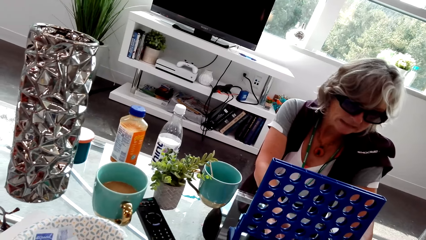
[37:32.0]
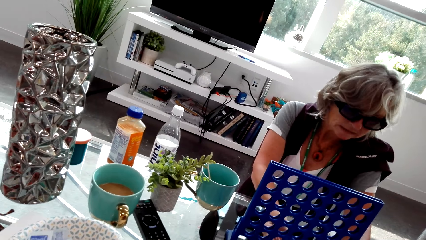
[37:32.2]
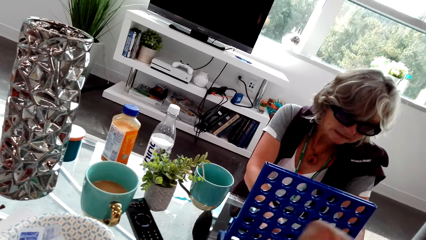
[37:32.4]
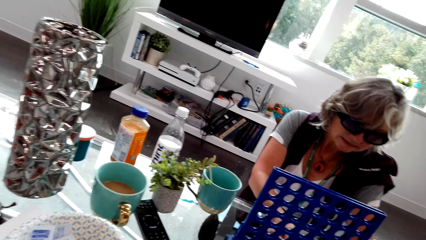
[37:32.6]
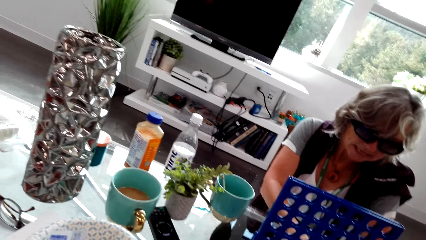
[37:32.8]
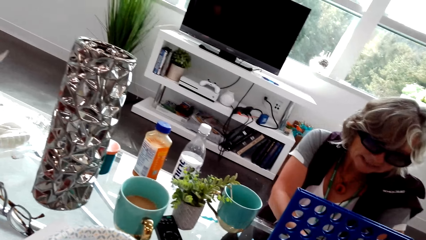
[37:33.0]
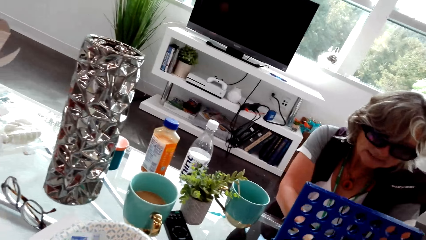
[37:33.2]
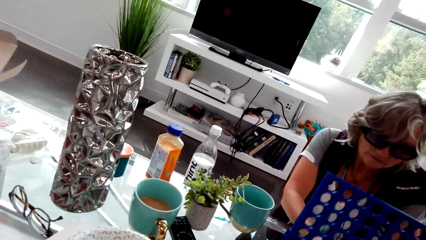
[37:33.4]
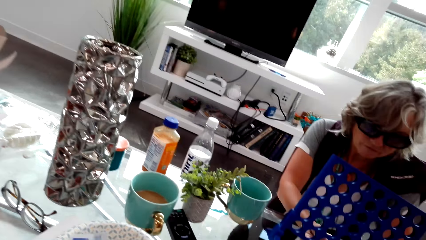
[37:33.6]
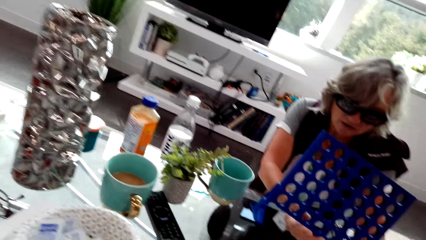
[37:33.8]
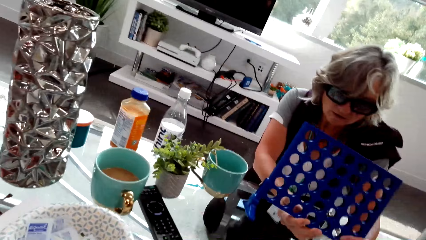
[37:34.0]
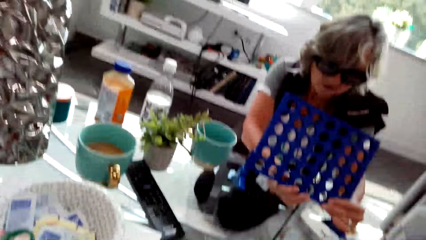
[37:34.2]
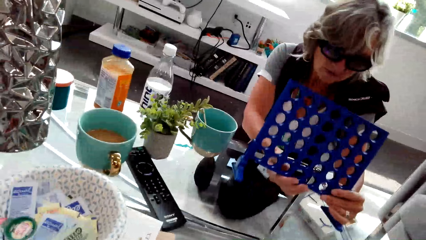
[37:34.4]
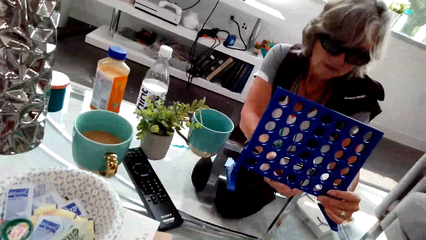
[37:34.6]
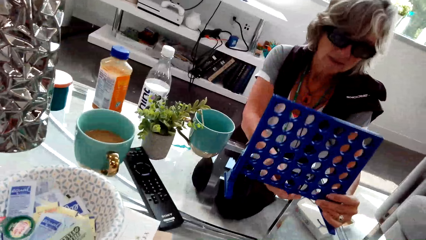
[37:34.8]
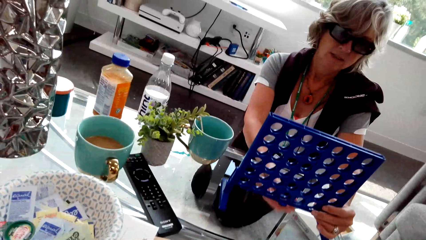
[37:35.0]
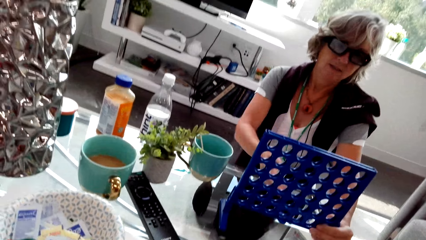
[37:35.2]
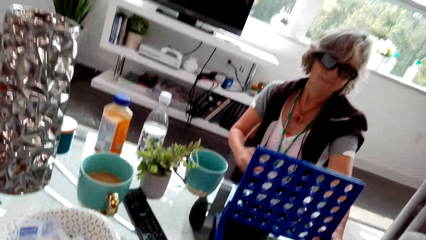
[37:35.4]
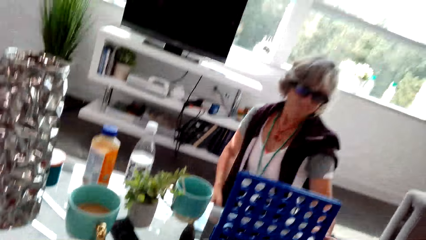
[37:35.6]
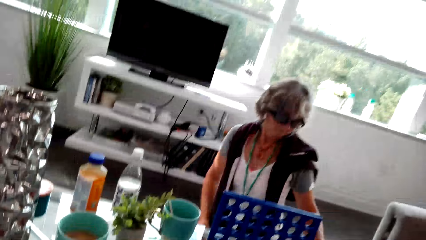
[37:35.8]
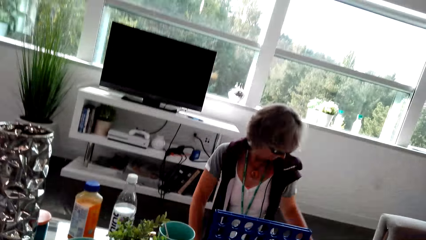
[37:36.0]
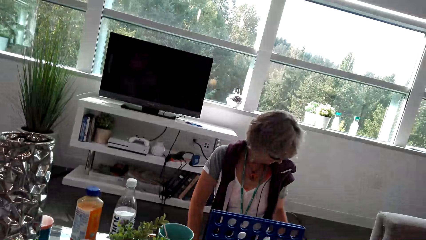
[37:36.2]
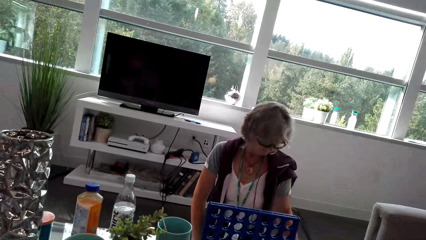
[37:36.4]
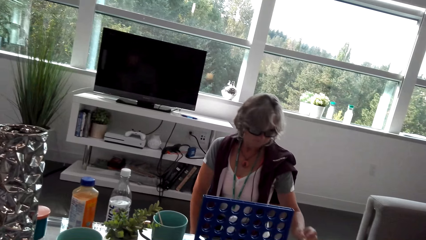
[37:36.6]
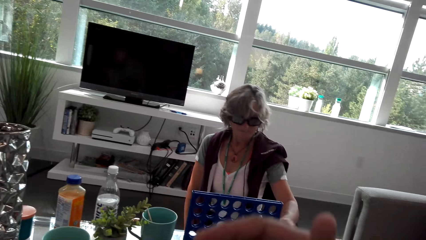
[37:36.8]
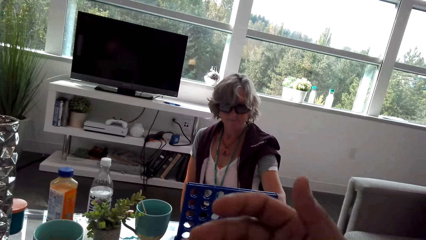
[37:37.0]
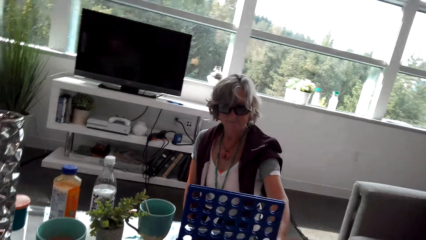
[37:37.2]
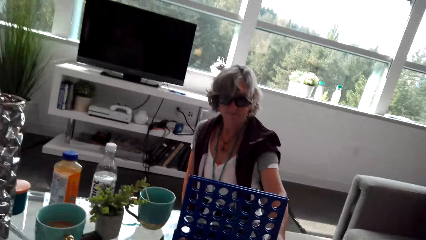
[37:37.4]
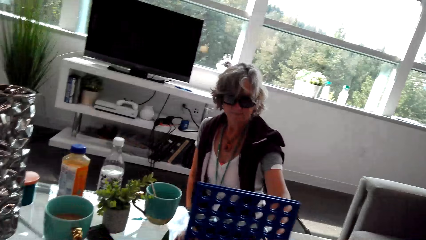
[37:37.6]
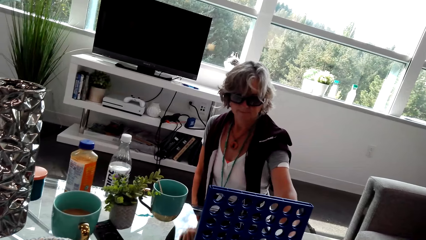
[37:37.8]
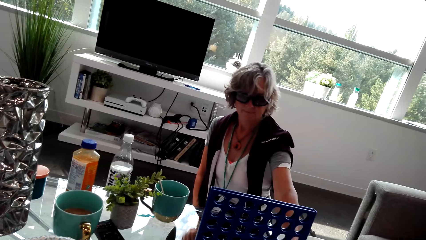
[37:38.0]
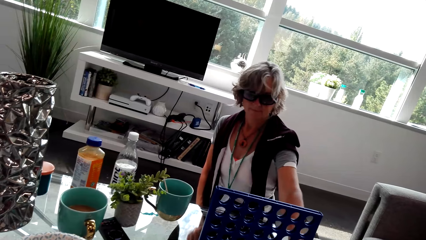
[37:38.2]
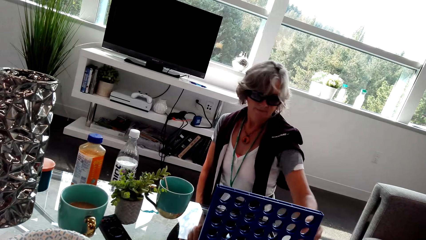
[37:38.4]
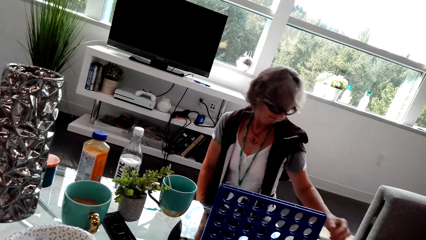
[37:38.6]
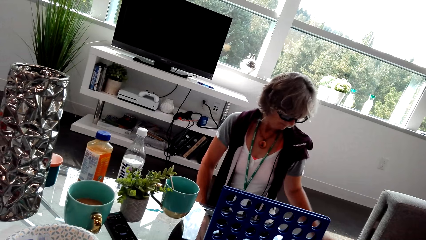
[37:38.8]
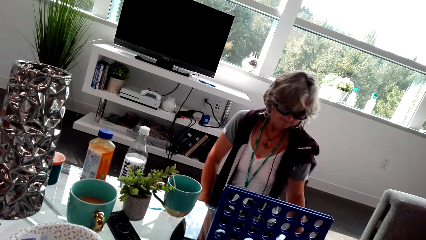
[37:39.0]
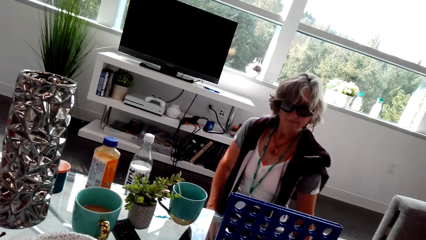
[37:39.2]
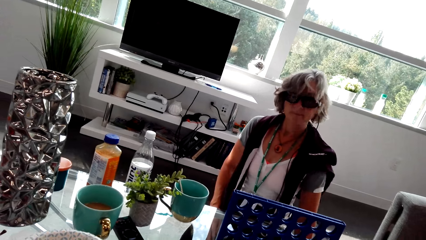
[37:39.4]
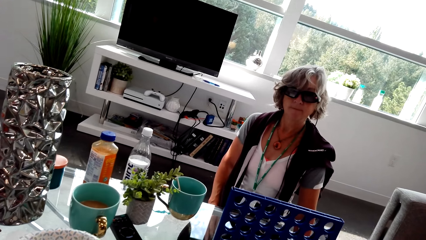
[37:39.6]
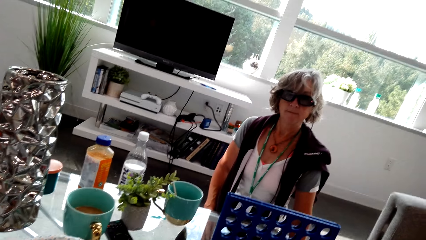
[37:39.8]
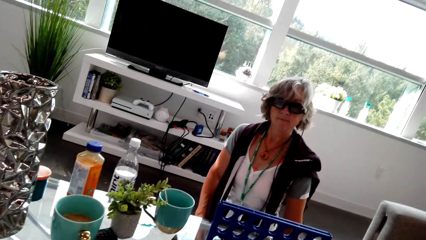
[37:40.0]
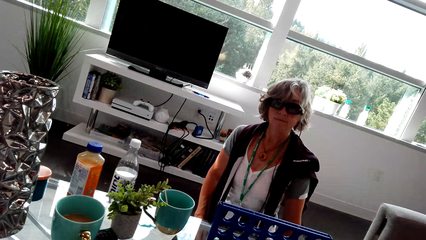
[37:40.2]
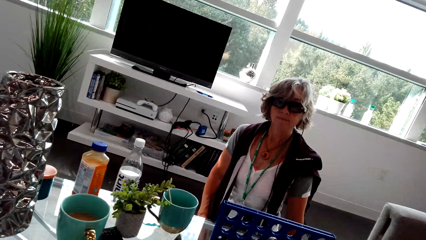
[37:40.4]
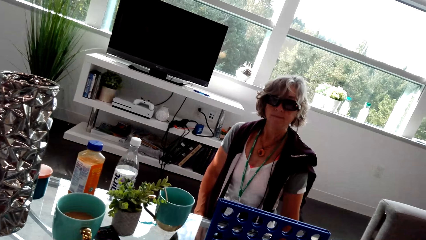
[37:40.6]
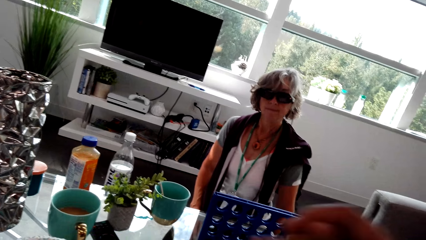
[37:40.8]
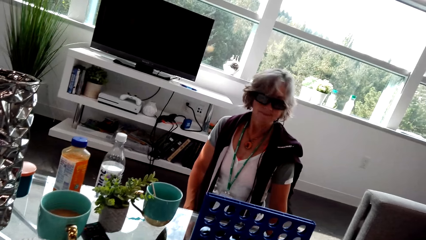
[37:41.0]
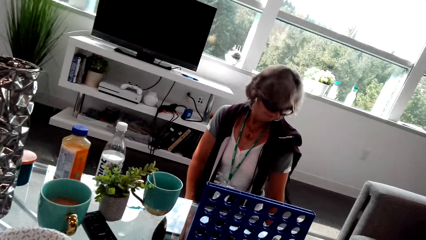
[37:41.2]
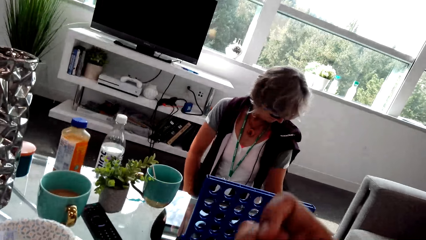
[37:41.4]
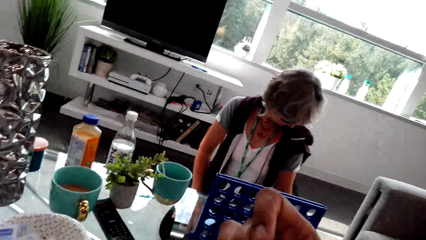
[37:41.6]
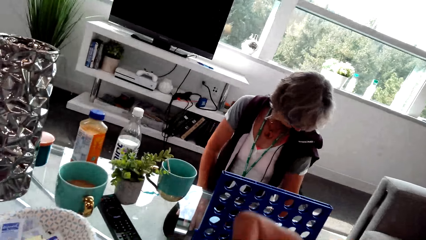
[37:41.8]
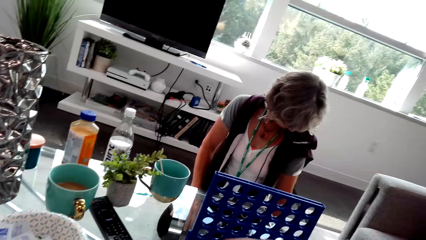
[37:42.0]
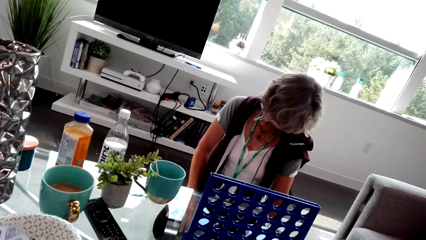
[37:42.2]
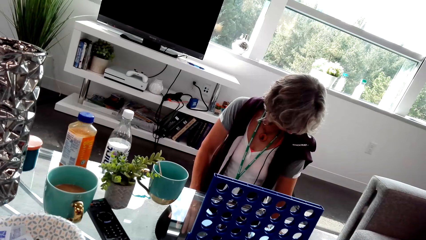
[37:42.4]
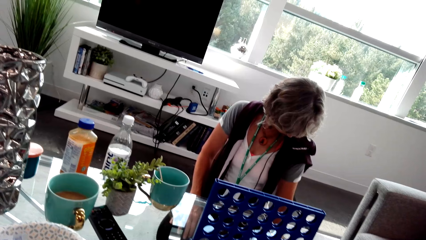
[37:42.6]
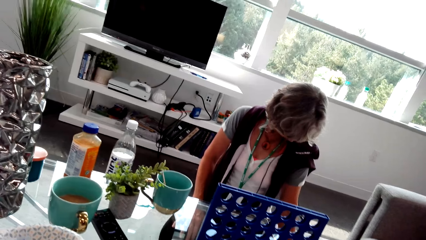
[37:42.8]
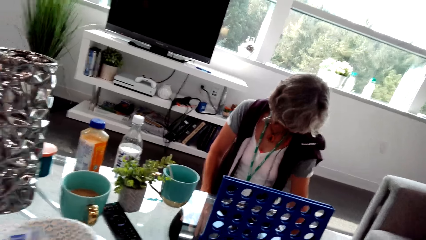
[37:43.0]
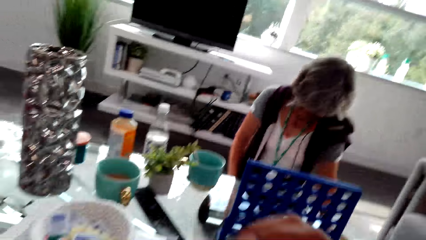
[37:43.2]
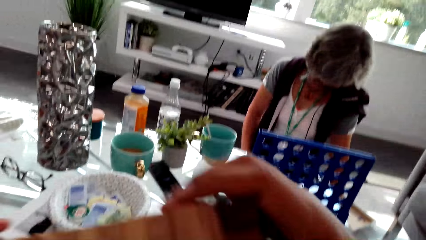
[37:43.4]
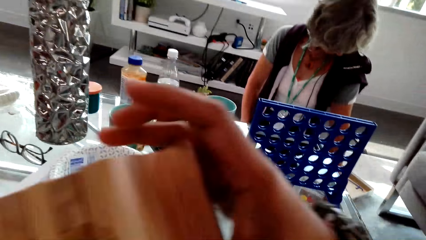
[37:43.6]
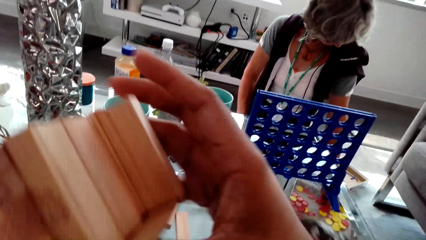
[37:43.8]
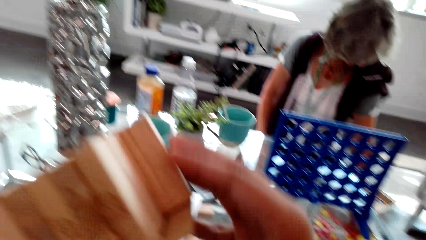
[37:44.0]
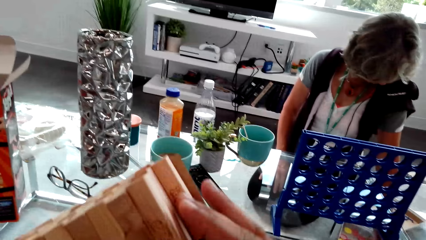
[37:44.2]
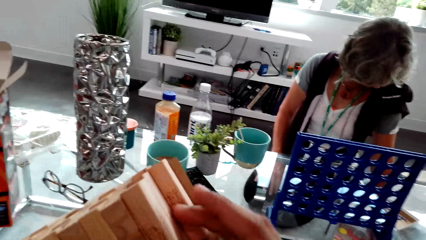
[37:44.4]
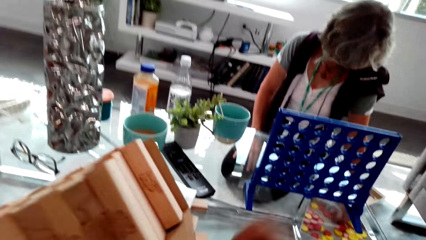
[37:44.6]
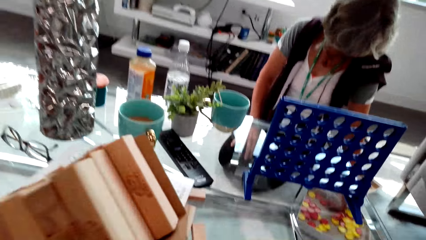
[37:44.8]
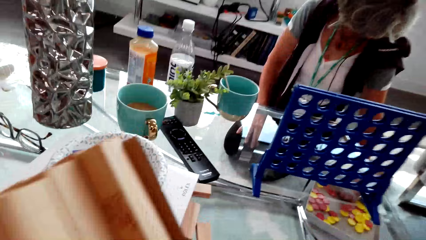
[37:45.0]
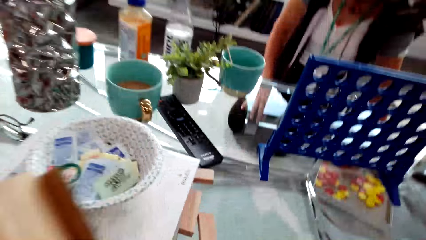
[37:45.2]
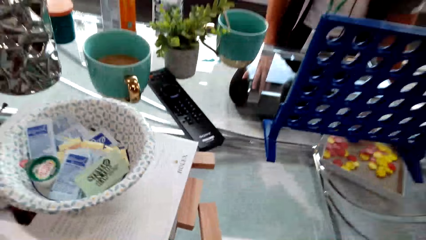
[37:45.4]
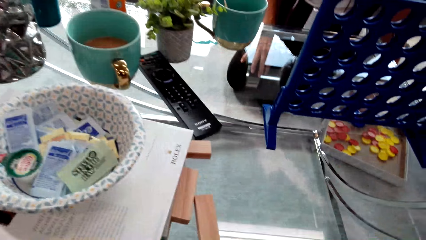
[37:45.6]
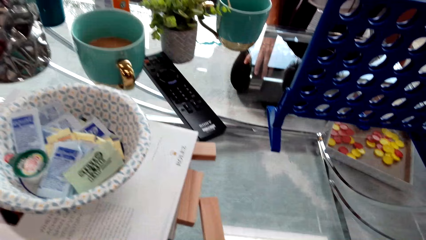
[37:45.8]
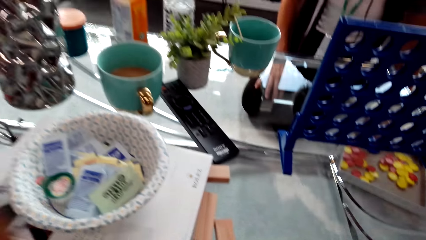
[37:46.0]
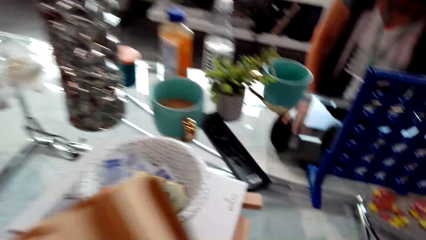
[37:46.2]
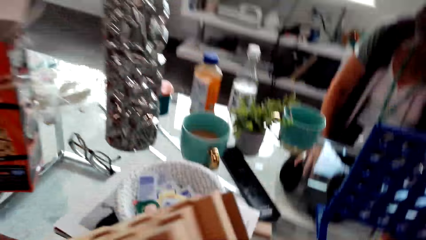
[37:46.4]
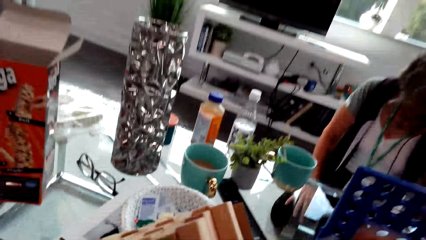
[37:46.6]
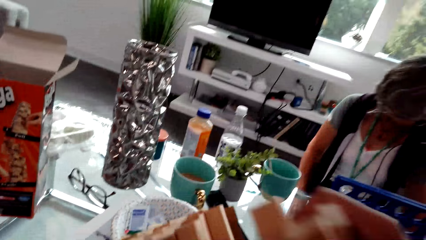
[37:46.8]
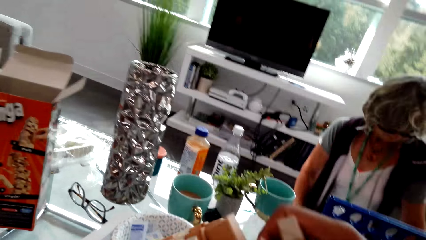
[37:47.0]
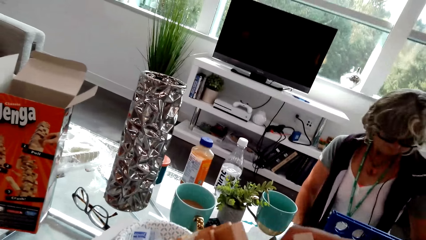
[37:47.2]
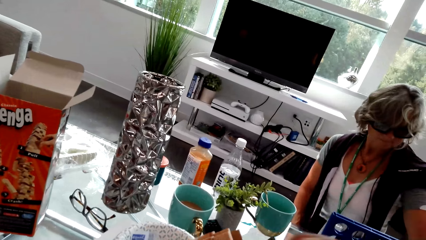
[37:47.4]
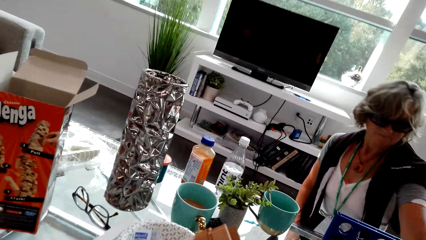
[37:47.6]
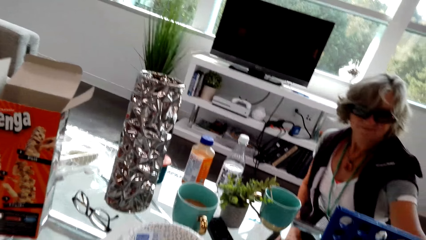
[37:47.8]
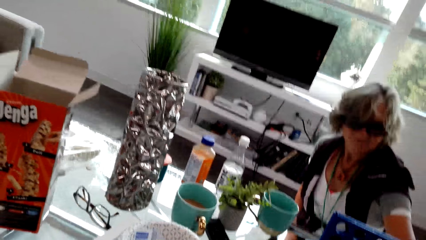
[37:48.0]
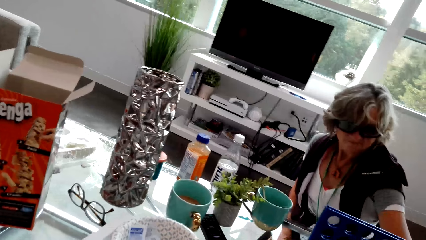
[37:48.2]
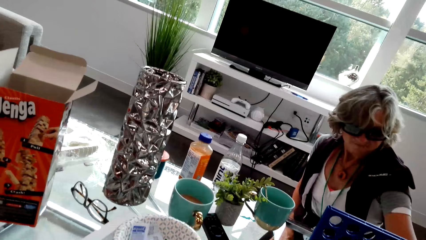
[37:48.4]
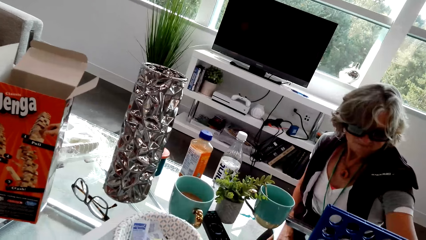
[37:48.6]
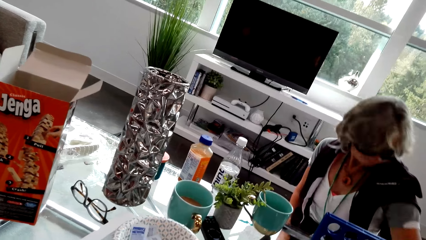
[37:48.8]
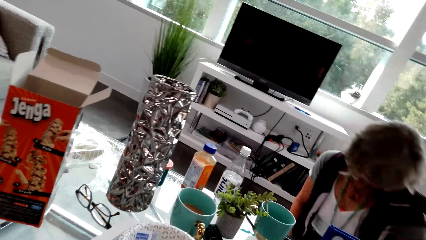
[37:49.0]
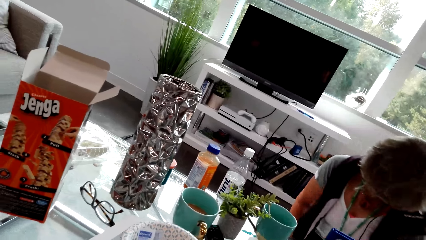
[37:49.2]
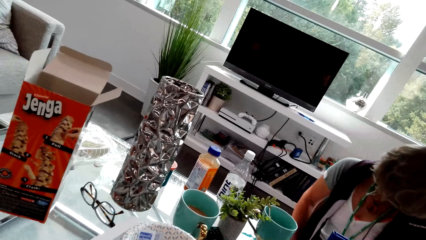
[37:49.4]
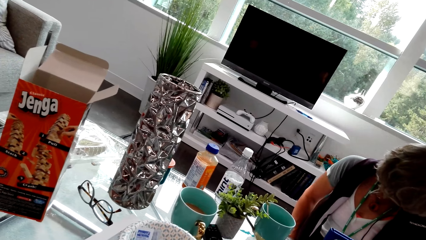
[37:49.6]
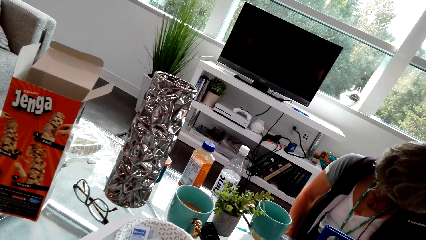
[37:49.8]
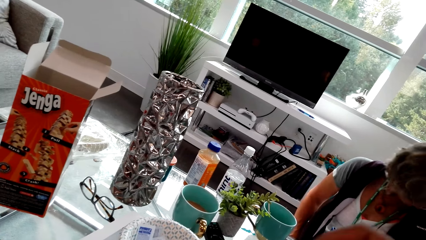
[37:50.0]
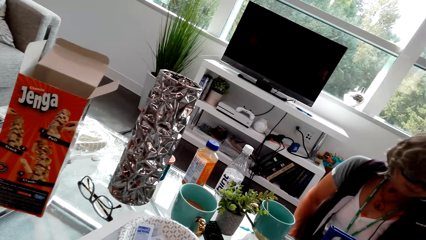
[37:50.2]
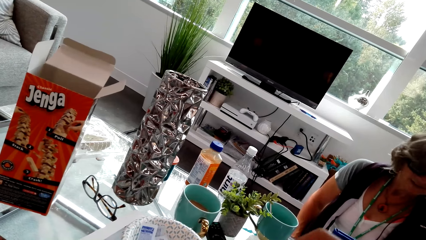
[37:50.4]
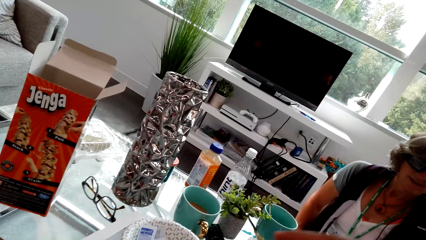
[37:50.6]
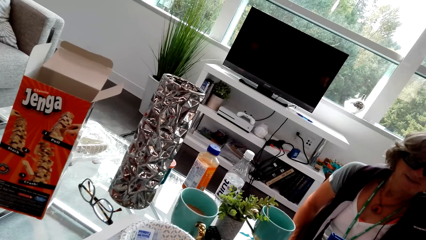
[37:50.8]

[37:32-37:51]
A woman talks with the camera wearer. She puts the Connect Four board on the table. The camera wearer moves their hand. The woman touches the Connect 4. The camera wearer talks with the woman. They arrange the Jenga blocks. They hold the Jenga woods. The woman talks with the camera wearer.
